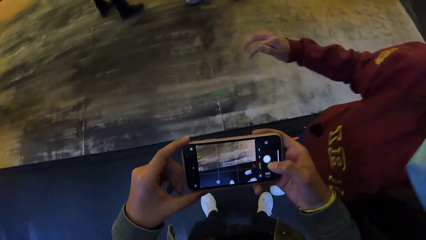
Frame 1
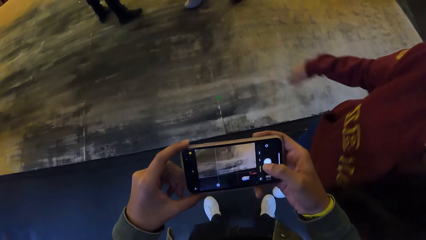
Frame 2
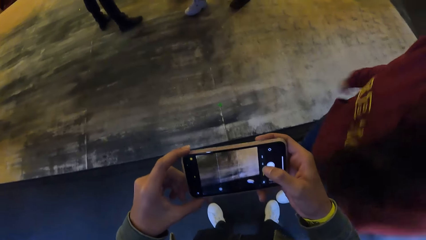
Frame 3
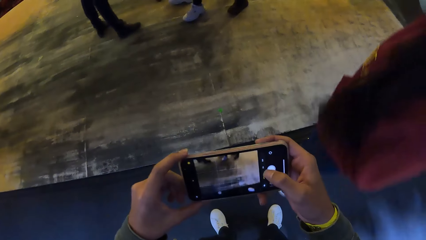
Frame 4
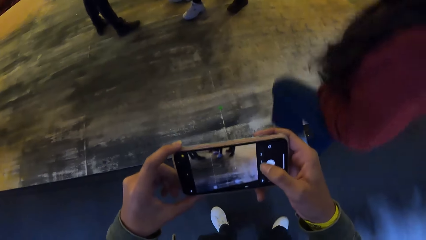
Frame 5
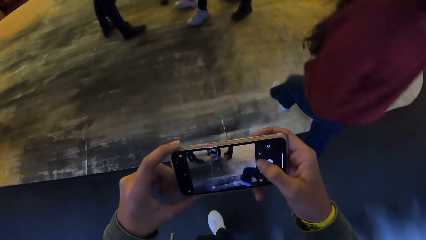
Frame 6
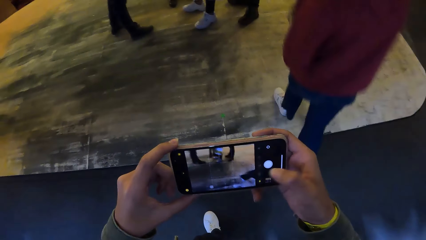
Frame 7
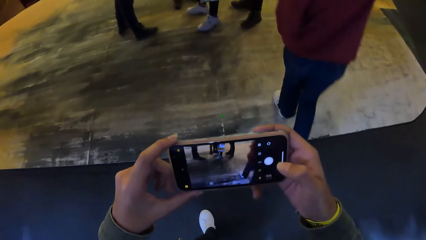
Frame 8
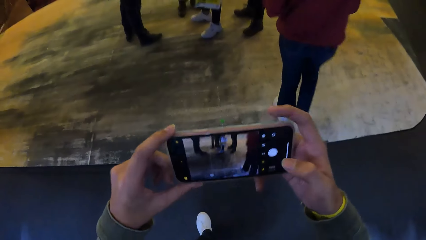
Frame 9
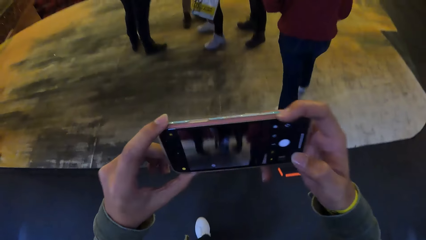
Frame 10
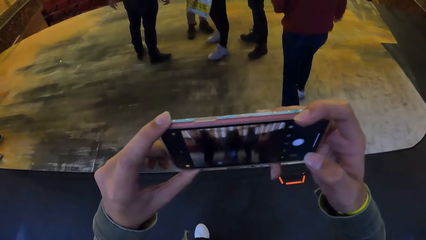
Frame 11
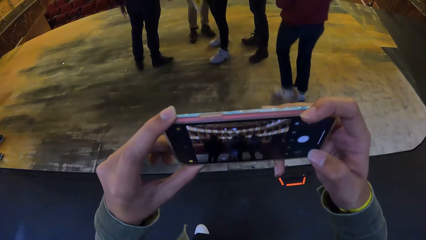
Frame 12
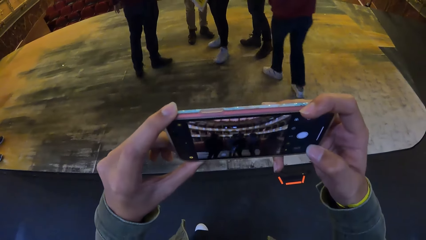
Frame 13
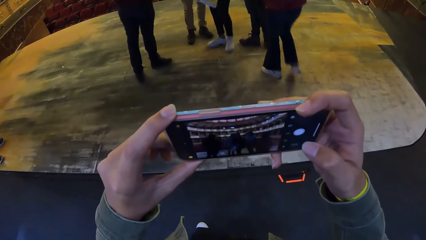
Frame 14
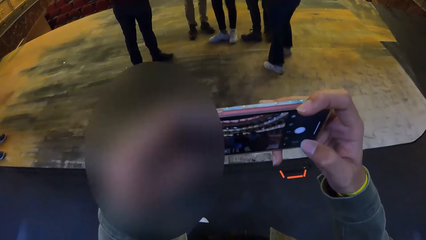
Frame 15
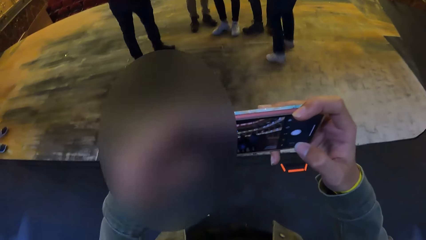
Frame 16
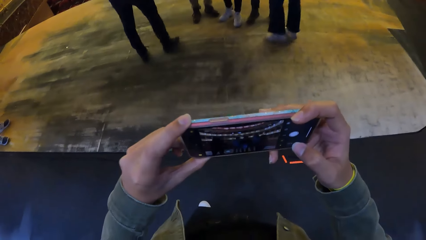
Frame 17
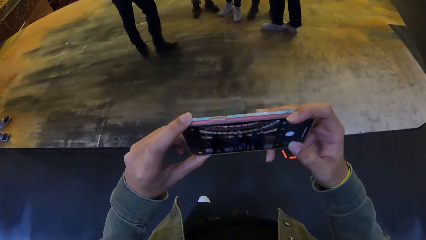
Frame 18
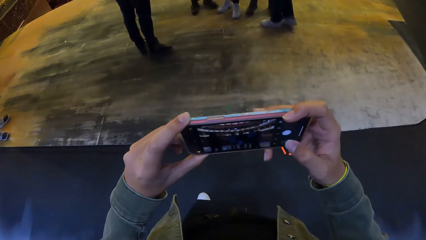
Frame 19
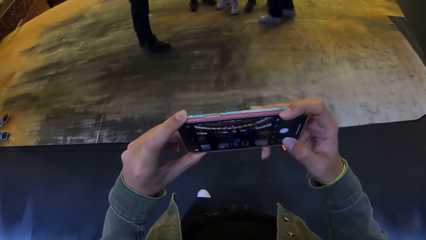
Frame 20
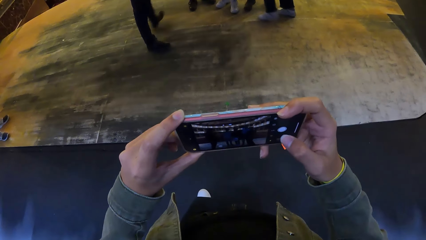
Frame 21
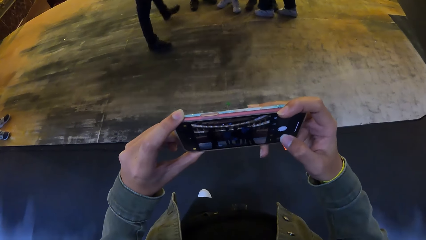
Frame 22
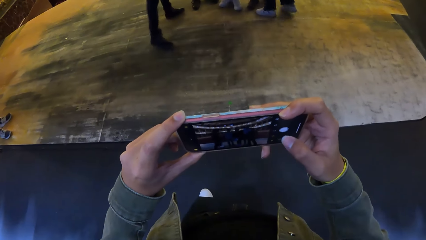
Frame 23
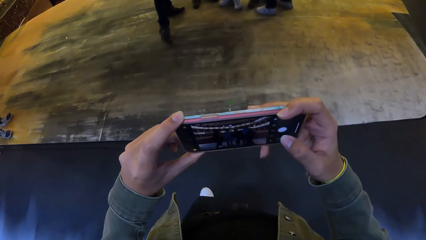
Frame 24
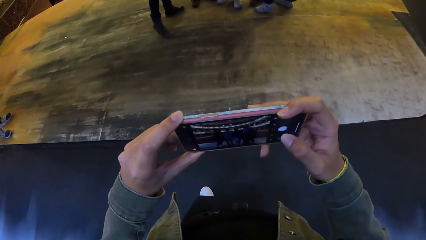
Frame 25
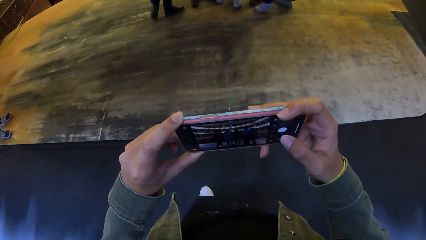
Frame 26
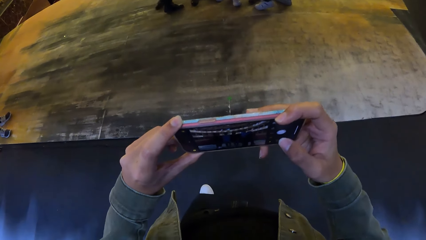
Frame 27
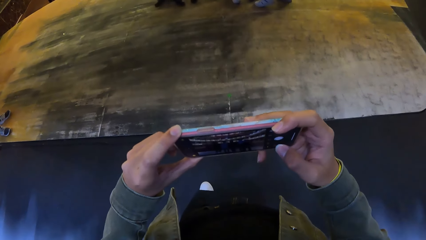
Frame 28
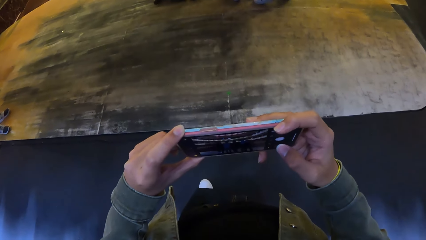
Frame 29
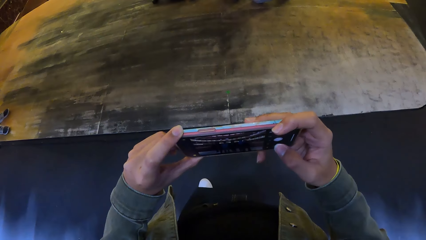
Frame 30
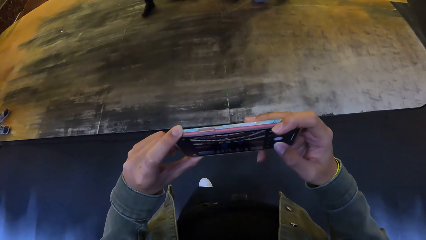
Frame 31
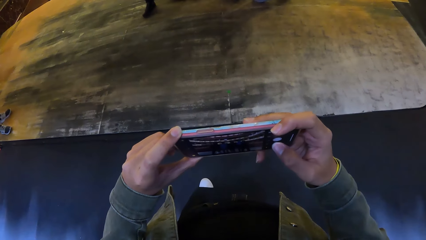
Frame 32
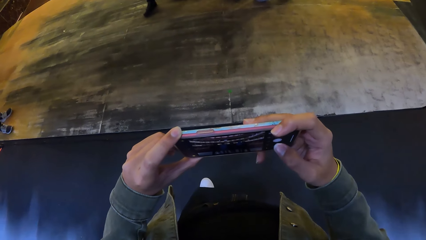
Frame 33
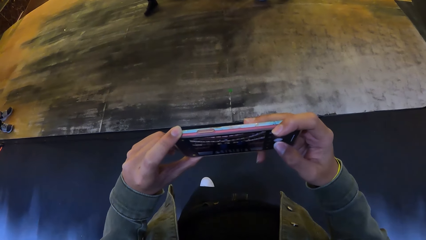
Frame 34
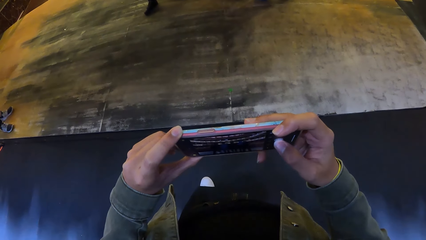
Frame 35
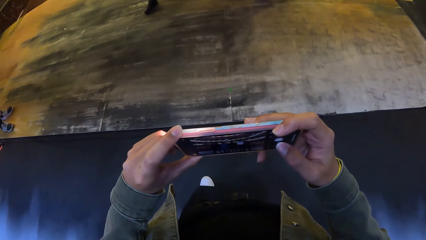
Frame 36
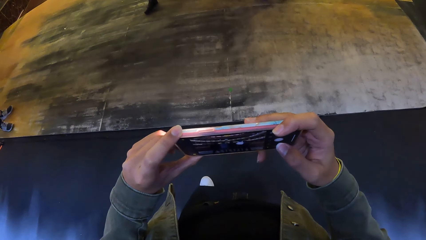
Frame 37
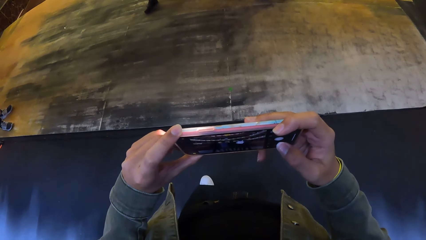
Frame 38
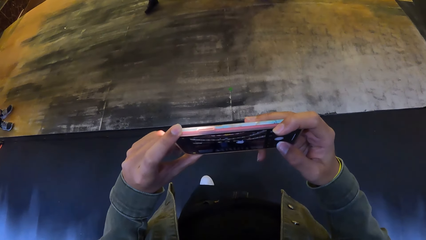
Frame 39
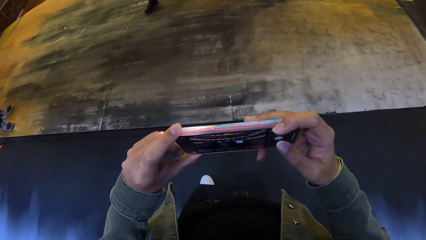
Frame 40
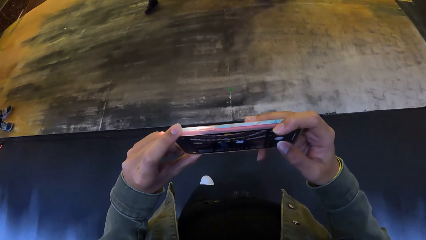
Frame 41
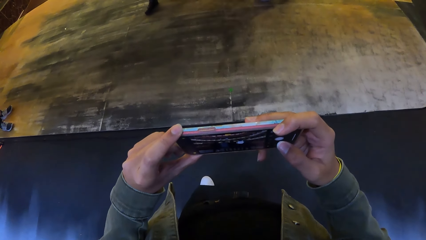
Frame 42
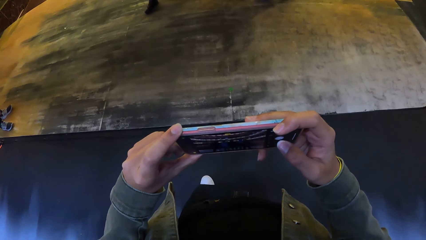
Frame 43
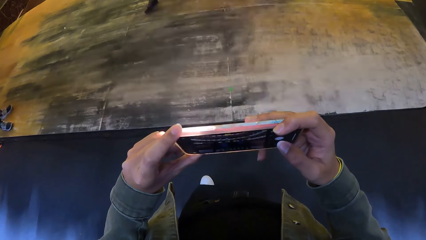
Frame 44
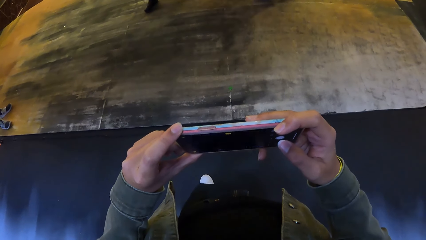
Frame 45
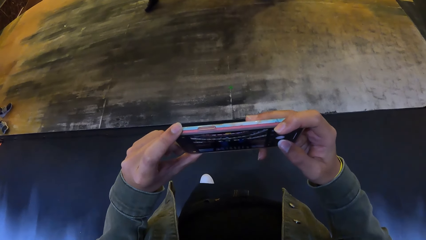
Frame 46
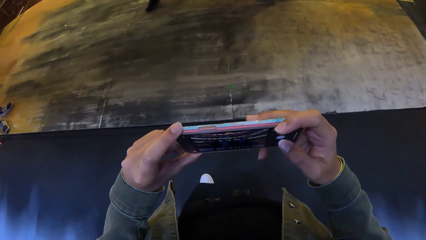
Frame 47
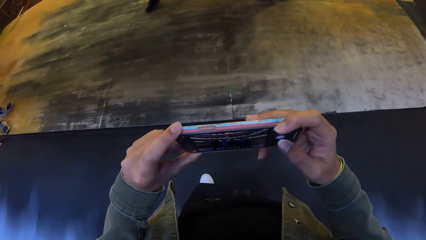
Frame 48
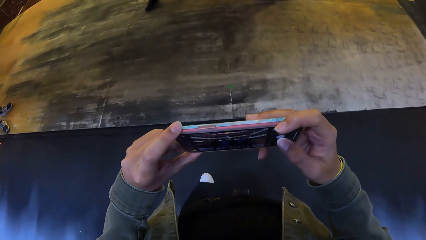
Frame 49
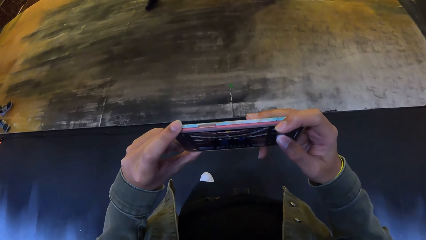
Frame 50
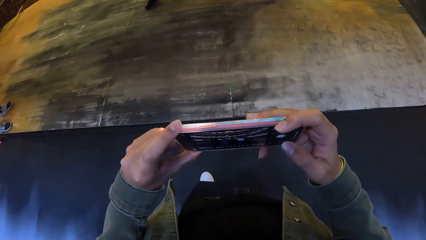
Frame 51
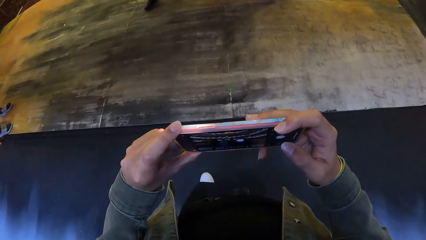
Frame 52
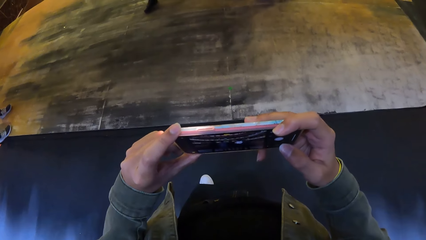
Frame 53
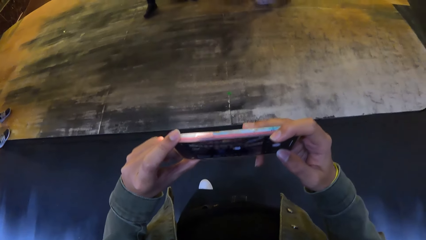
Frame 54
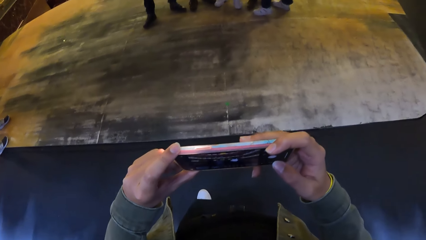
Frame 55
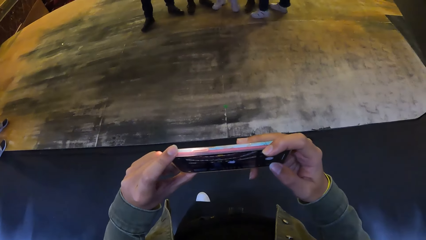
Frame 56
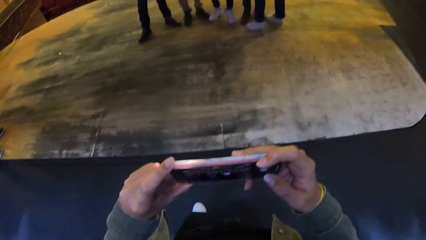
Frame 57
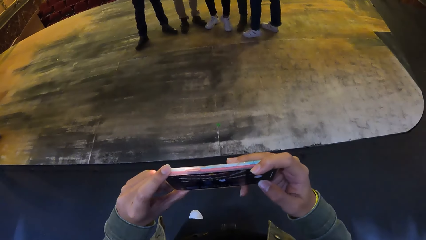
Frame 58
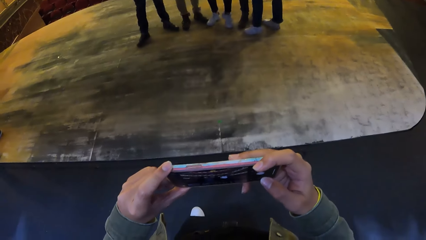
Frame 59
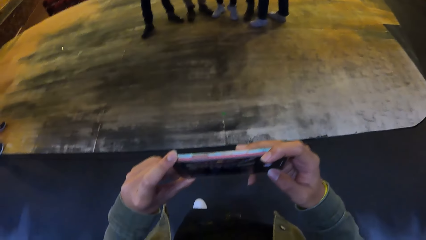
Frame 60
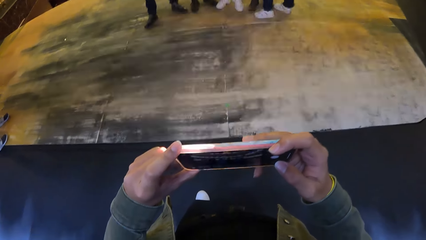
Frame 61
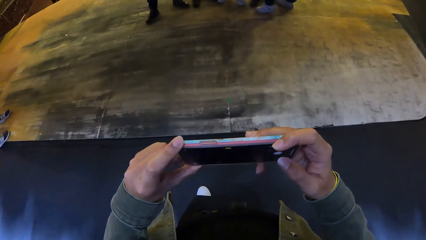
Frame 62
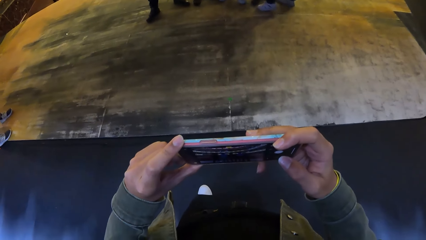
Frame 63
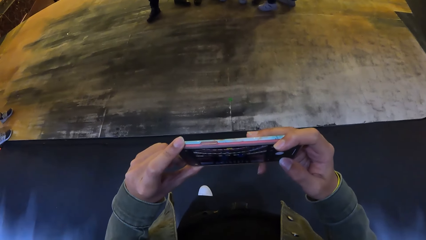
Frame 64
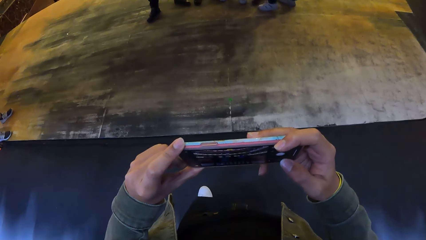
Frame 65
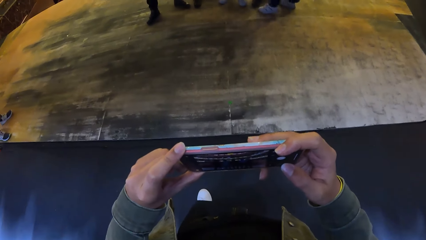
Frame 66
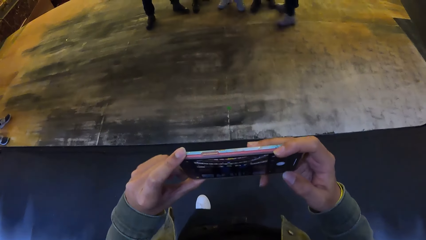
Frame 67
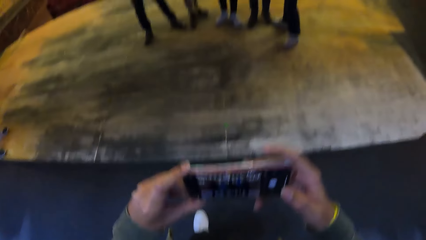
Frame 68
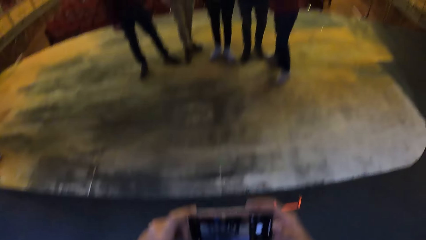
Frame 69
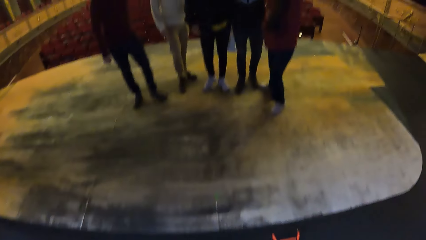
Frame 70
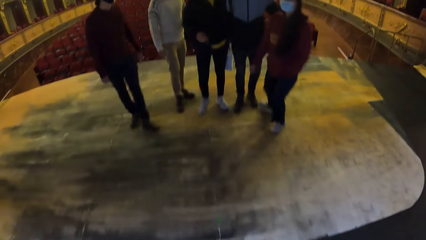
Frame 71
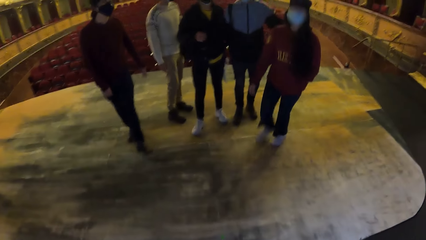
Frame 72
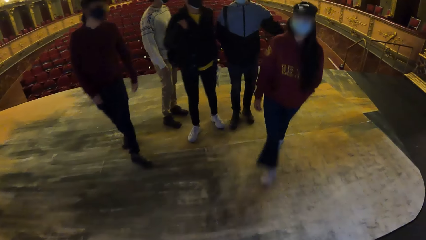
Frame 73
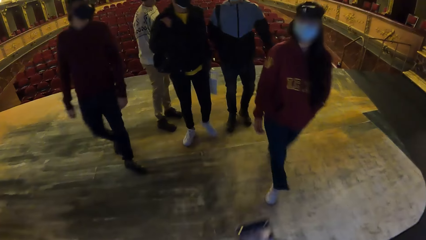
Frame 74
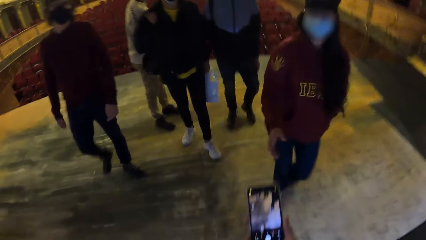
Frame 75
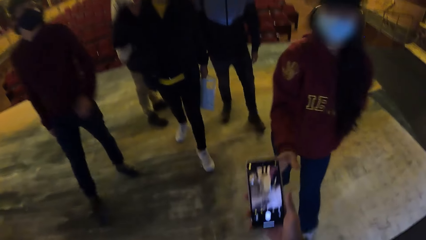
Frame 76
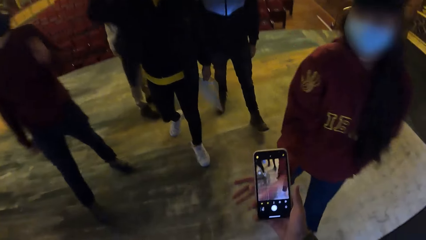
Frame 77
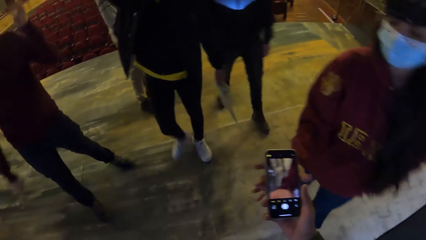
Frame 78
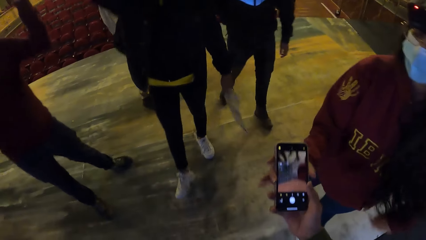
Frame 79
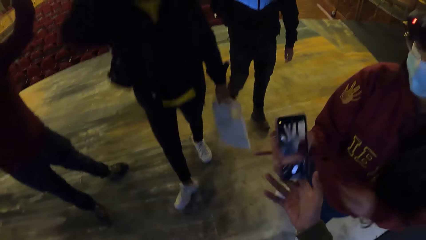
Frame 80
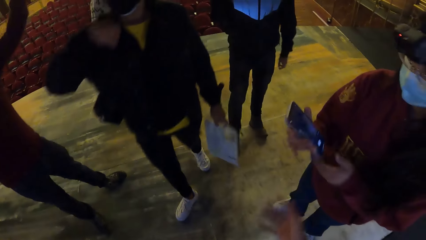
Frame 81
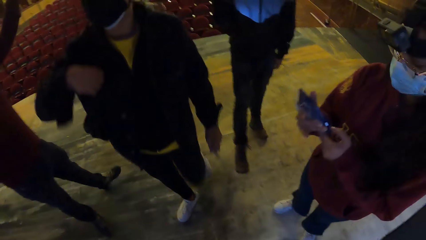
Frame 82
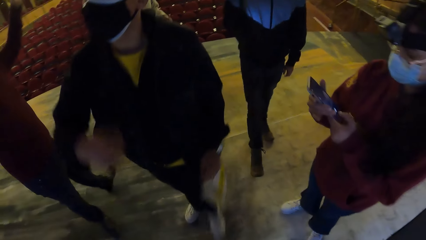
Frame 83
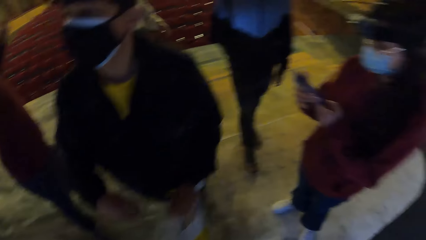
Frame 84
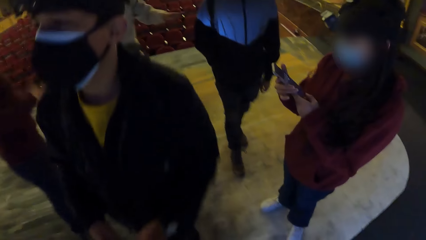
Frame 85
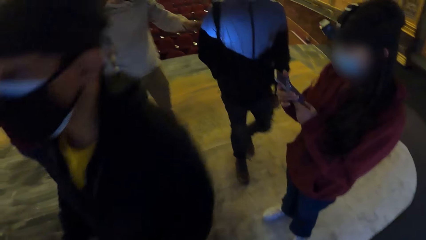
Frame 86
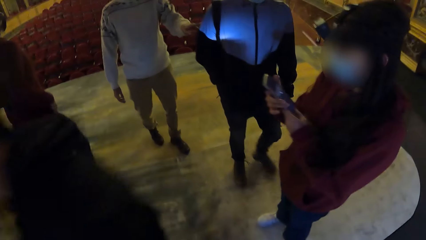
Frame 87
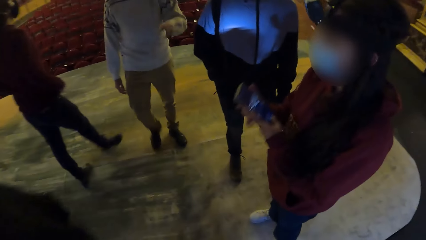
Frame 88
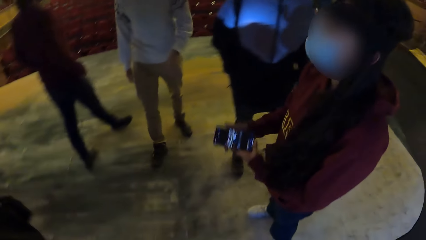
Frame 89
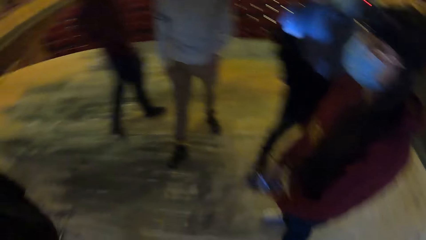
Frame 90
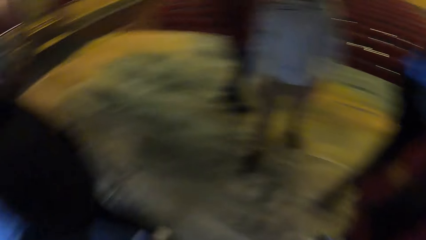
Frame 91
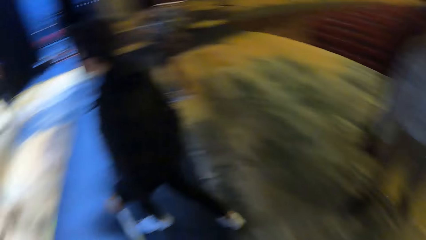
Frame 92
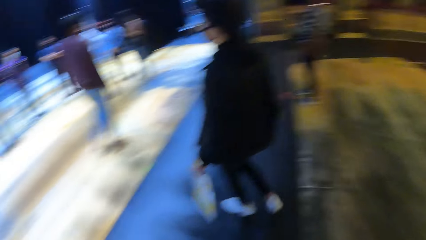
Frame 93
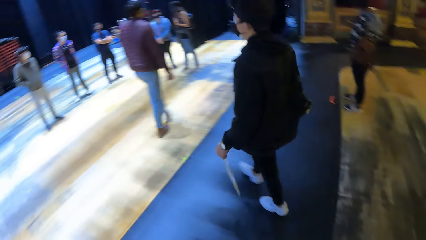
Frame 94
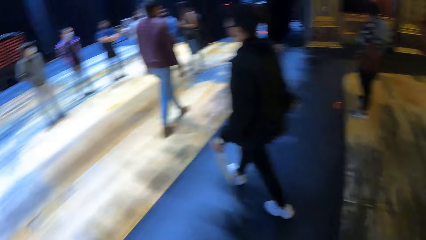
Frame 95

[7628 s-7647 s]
The camera wearer takes a photo. The woman walks away from the camera wearer. The camera wearer operates the phone in his hands with his right hand. The woman walks towards the camera wearer. The woman takes the phone from the right hand of the camera wearer with her right hand. The camera wearer hands the phone in his right hand to the woman. The woman holds the phone with both hands. The camera wearer looks around. A man walks past the camera wearer. Another man touches the right arm of a third man.
